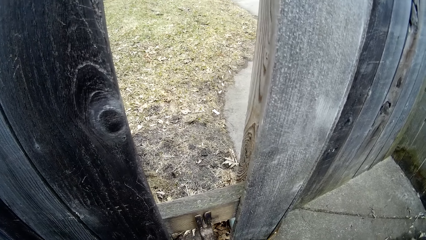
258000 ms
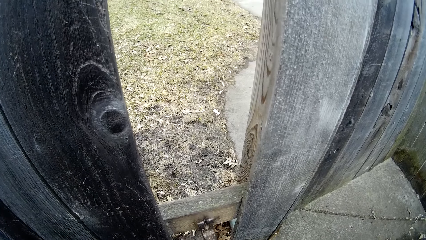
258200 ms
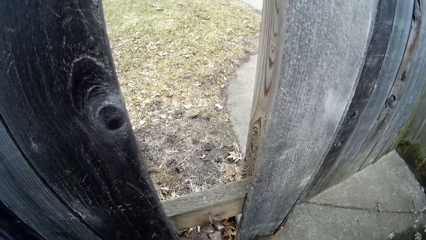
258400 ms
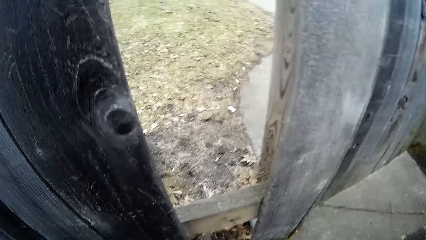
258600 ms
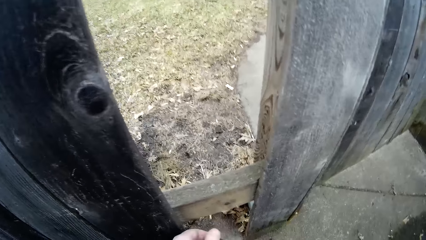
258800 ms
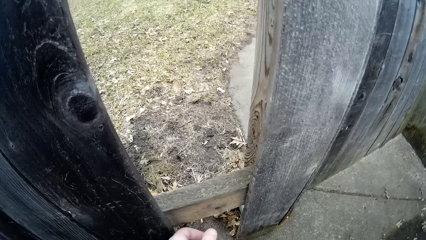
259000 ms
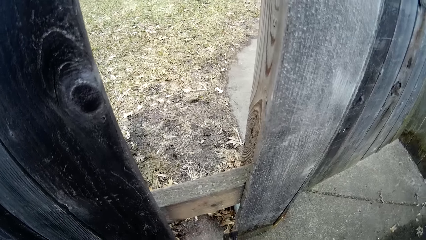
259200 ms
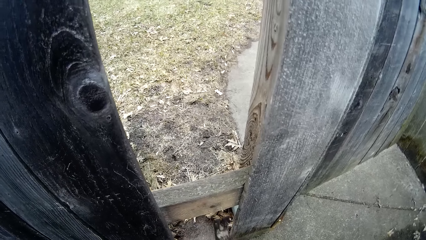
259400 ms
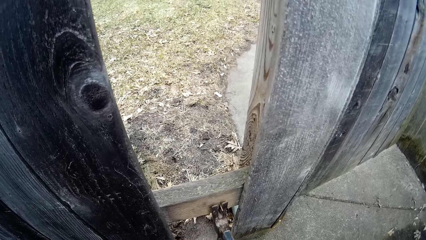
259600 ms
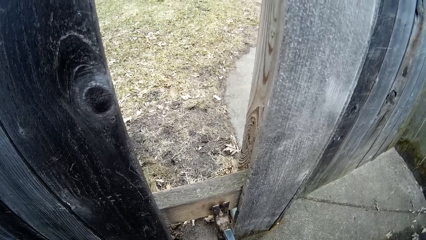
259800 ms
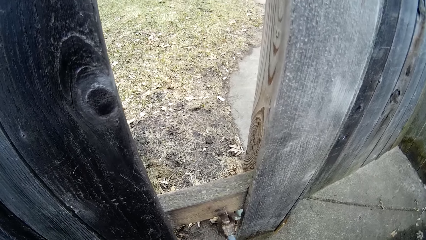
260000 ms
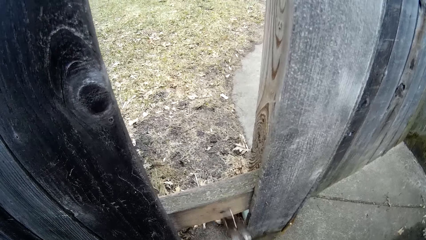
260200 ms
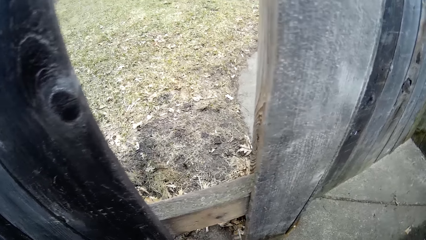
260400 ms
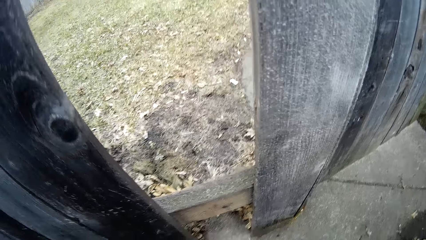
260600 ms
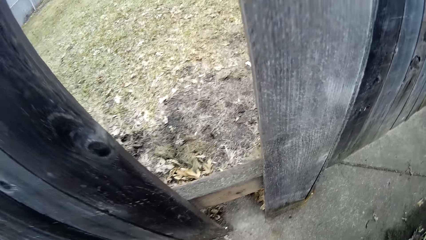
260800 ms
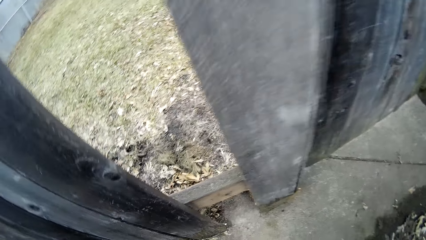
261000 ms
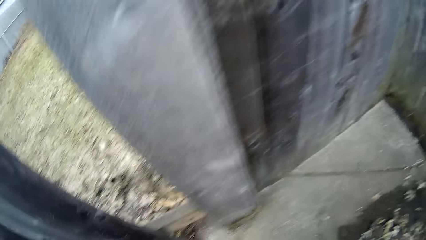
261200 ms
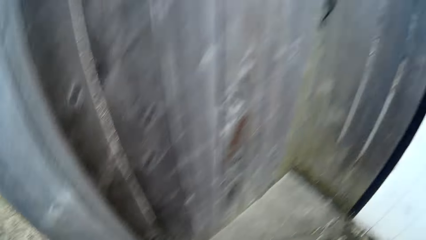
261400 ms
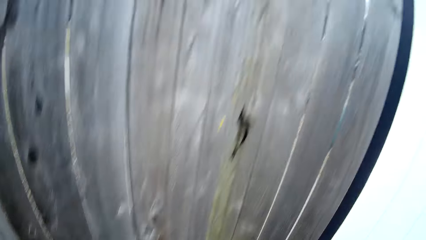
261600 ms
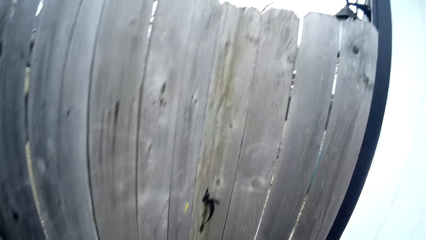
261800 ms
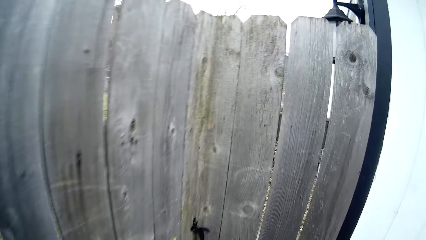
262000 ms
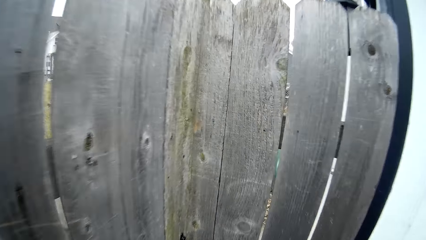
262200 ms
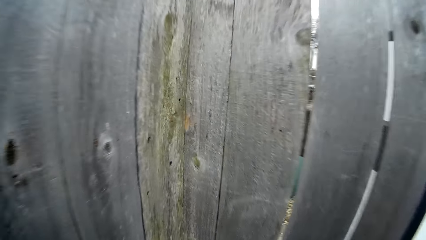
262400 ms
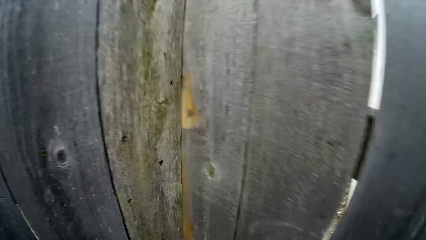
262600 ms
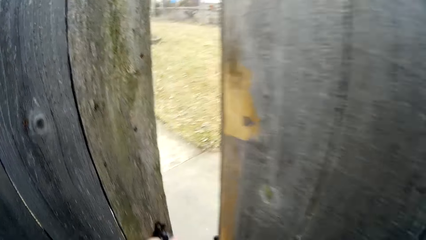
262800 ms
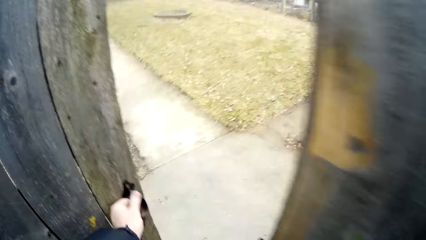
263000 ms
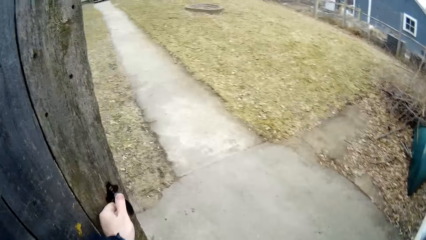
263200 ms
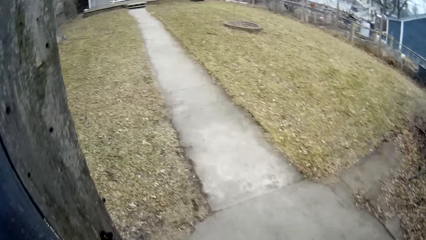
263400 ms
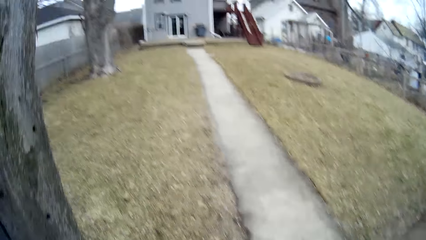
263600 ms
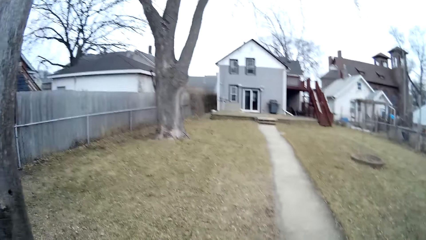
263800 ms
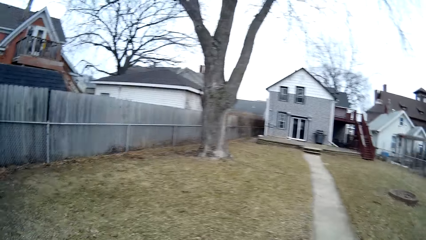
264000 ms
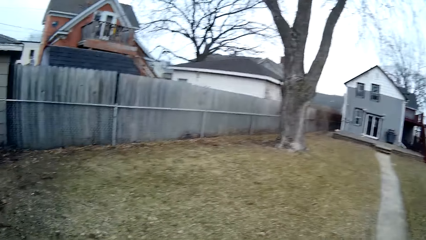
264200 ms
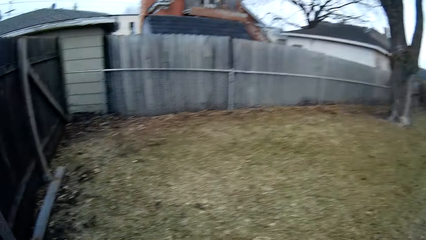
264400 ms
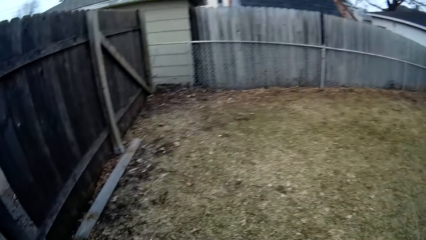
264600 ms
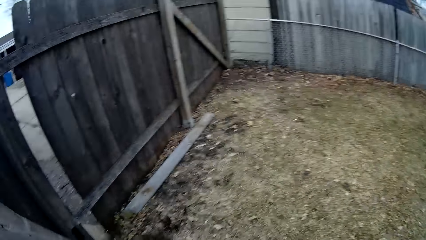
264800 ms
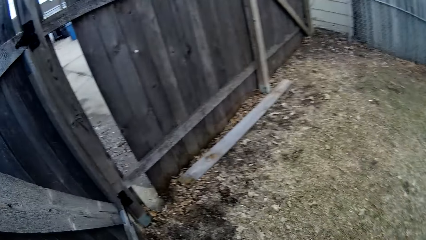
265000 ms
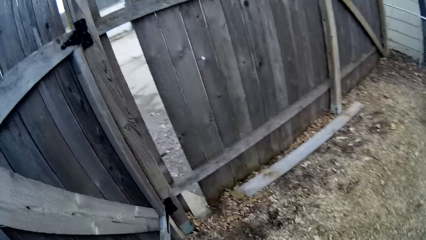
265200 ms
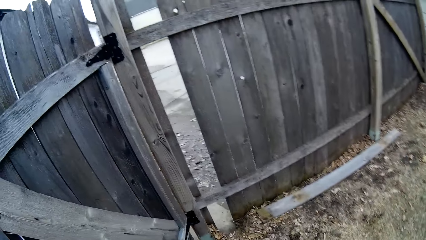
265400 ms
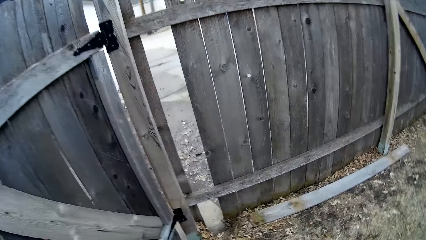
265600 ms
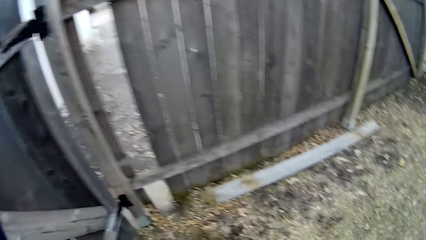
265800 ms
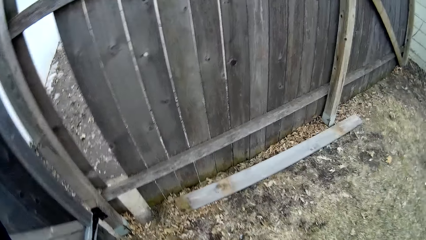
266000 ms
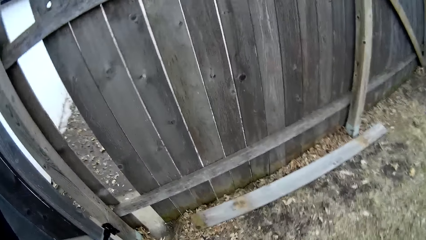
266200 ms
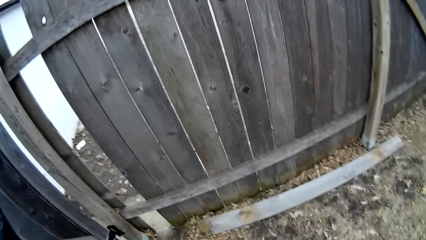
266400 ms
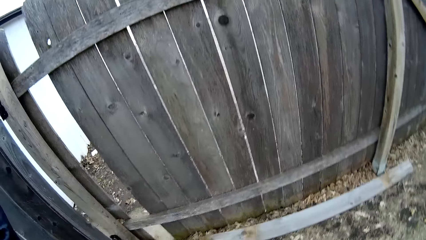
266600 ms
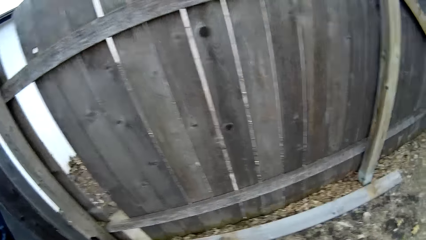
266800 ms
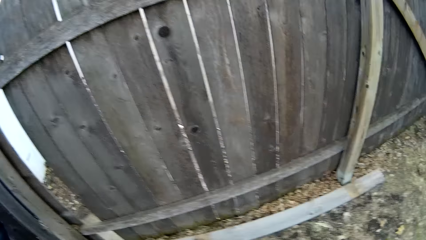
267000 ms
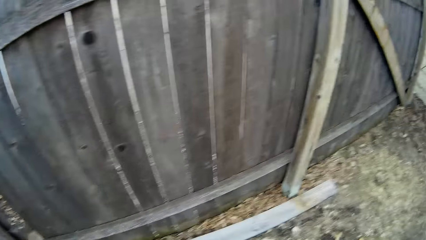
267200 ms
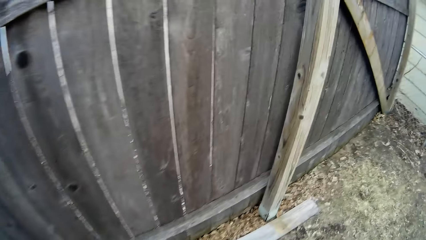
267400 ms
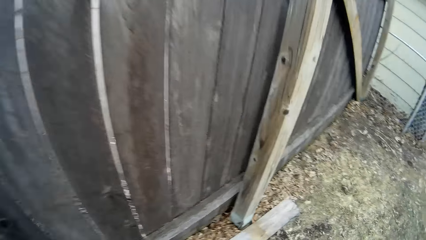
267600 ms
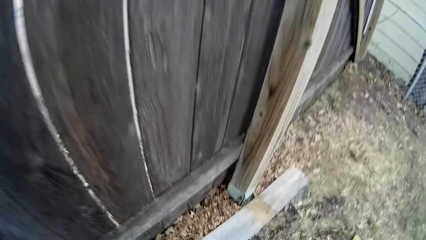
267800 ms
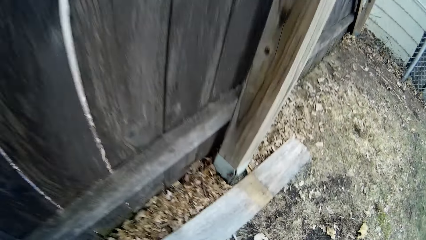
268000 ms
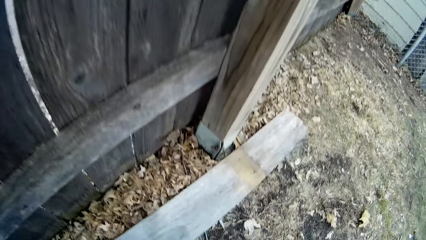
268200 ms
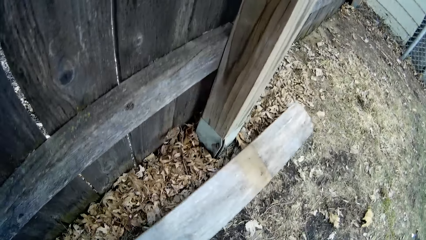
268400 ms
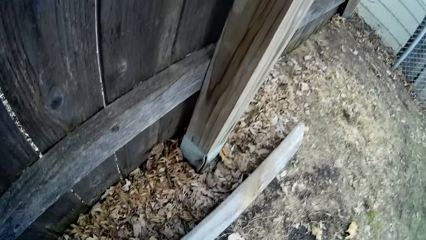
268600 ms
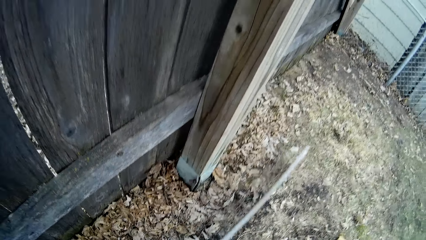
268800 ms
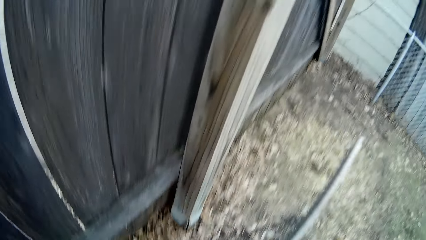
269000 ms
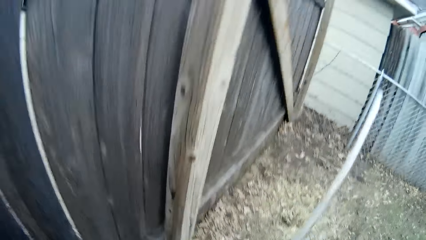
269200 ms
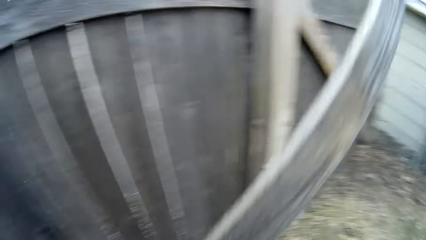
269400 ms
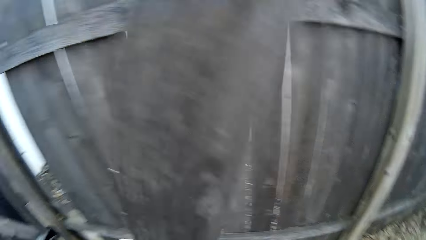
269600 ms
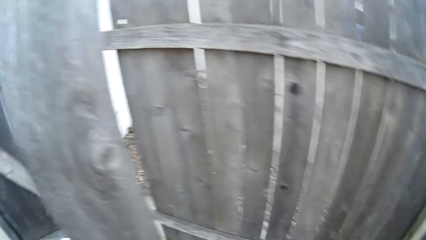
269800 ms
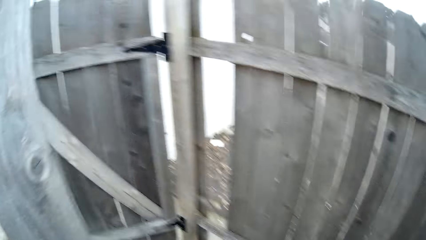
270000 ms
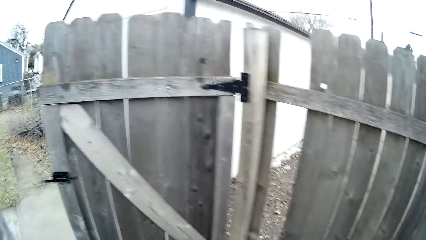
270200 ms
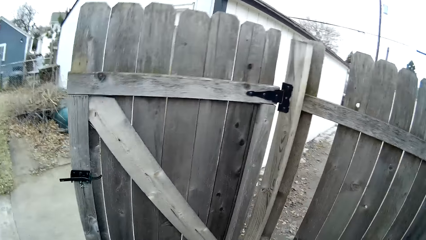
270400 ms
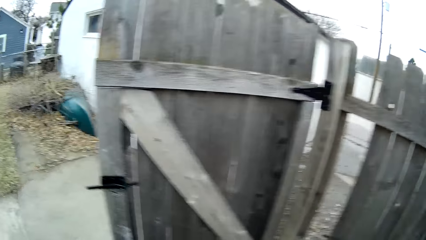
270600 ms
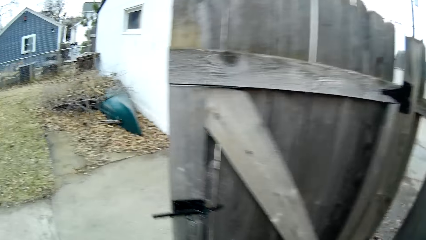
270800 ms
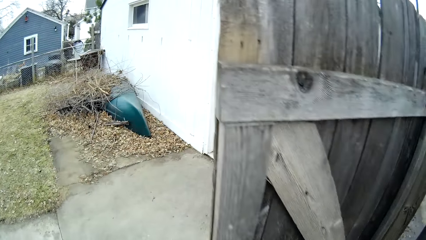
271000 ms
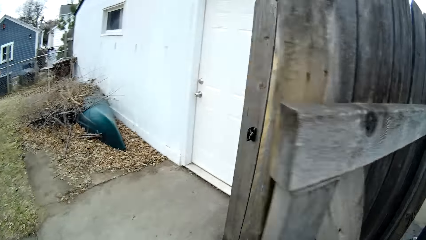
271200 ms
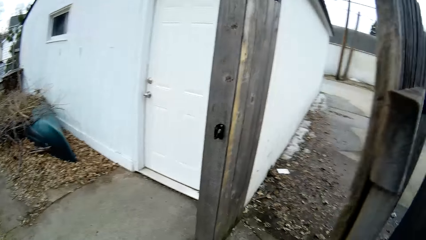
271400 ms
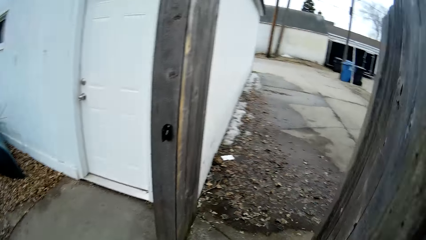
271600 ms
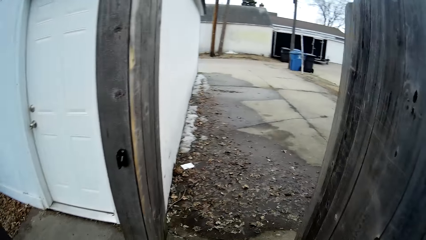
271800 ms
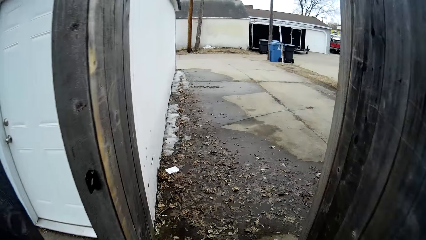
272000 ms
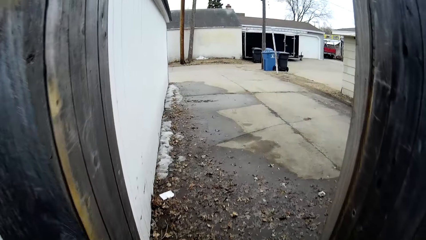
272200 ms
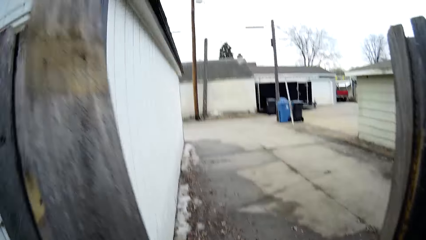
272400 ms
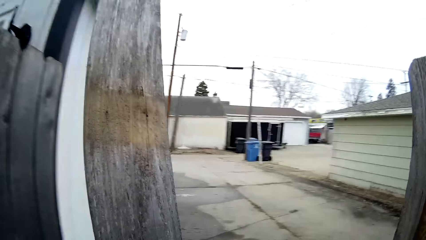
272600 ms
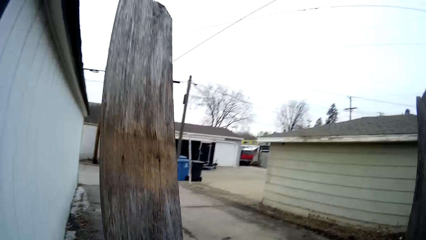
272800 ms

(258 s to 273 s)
The camera wearer adjusts the hammer. They remove a nail from a rail using the hammer. They adjust the hammer. They remove a nail from the rail using the hammer. They stand up. They walk towards a gate. They open the wooden gate. They walk through the gate. They walk around the compound. They pick up a wooden picket on the ground. They walk towards the gate. They lift the wooden picket.
